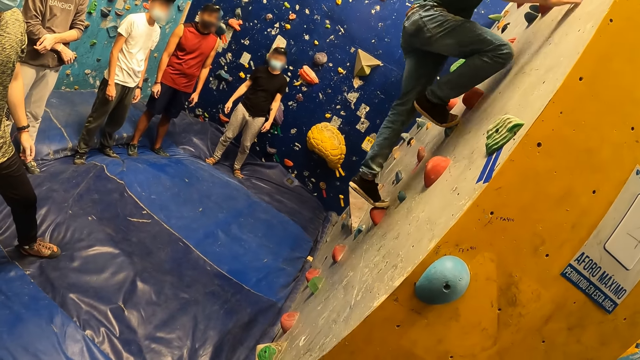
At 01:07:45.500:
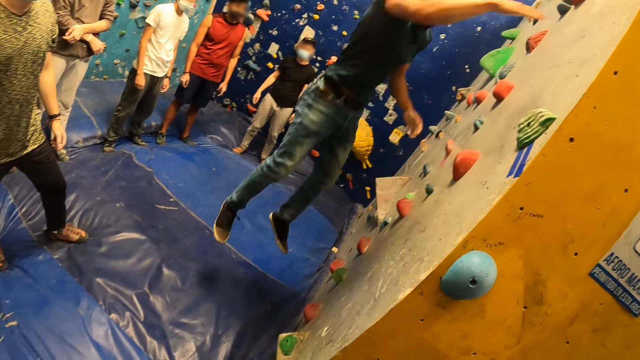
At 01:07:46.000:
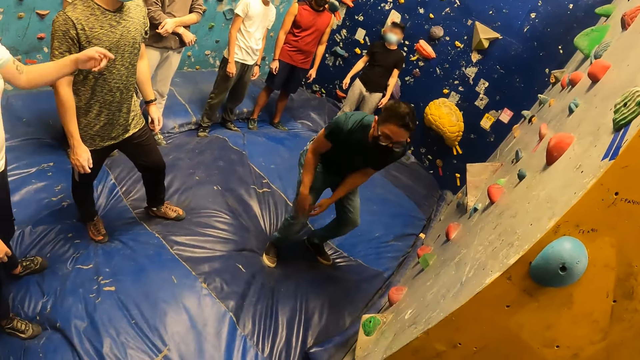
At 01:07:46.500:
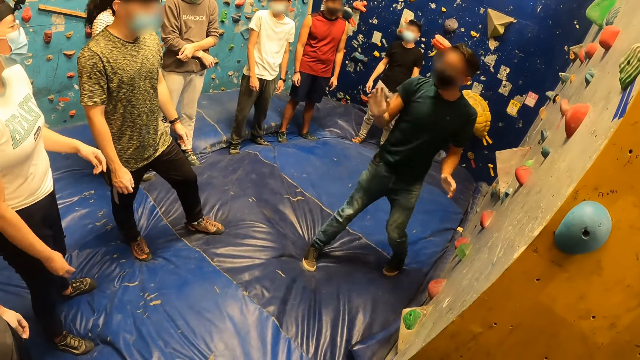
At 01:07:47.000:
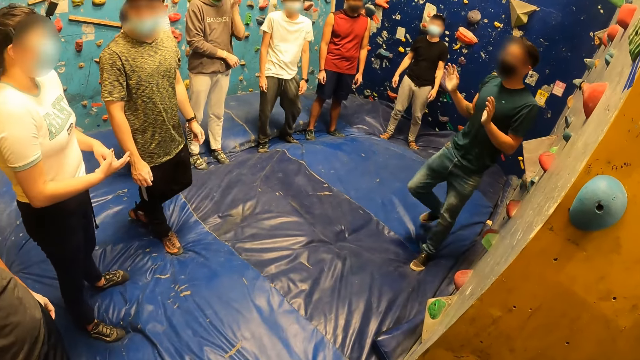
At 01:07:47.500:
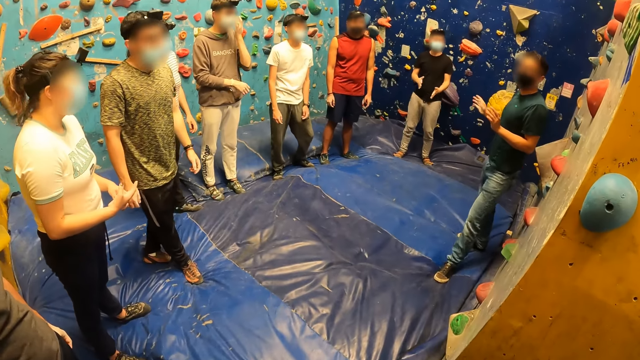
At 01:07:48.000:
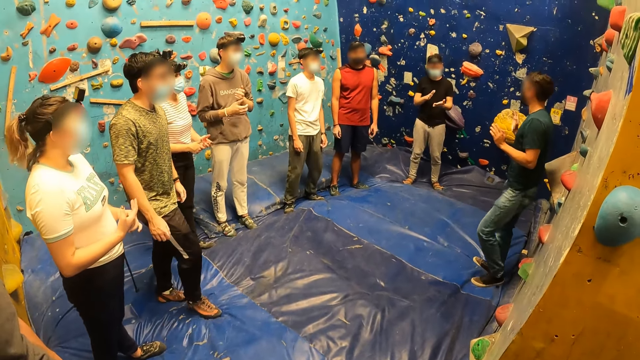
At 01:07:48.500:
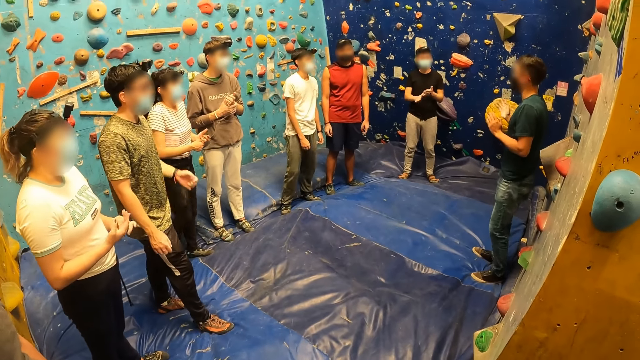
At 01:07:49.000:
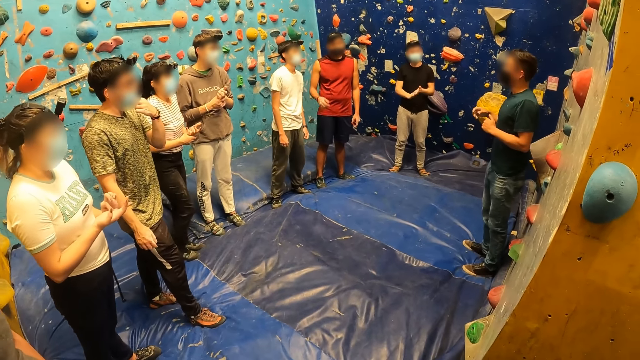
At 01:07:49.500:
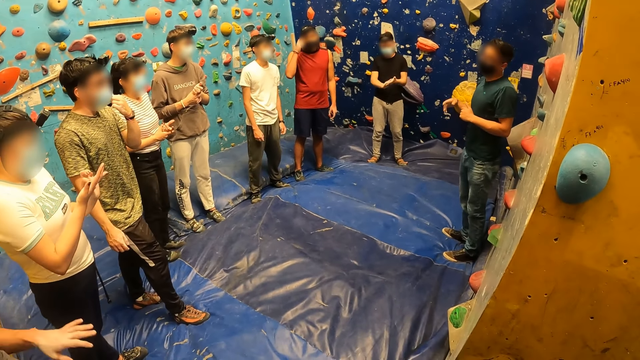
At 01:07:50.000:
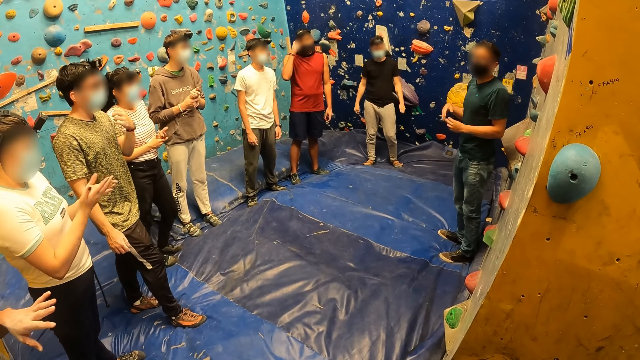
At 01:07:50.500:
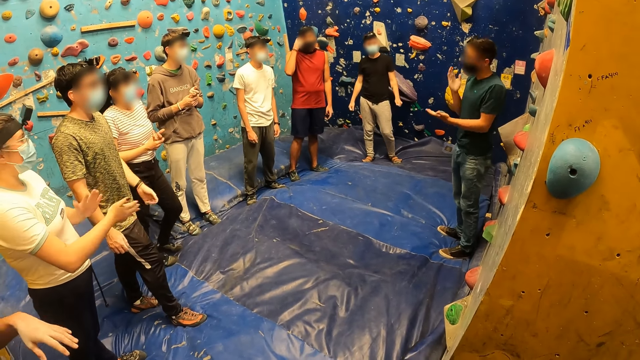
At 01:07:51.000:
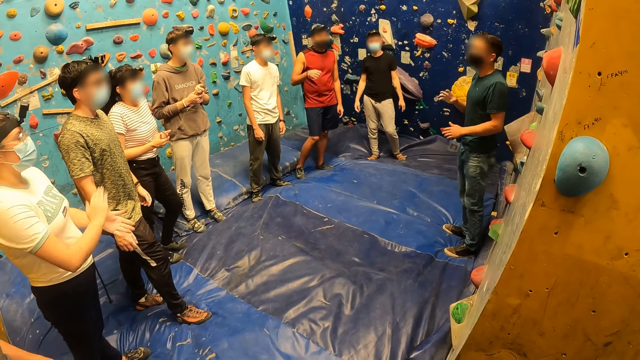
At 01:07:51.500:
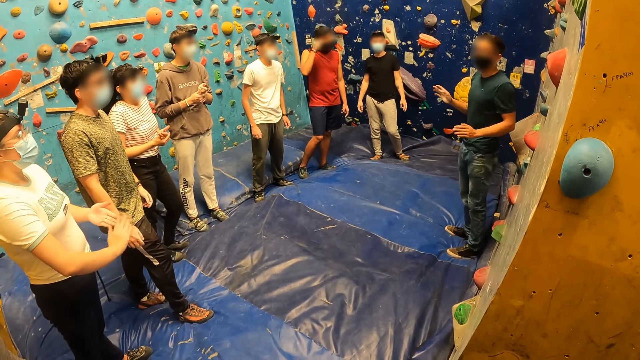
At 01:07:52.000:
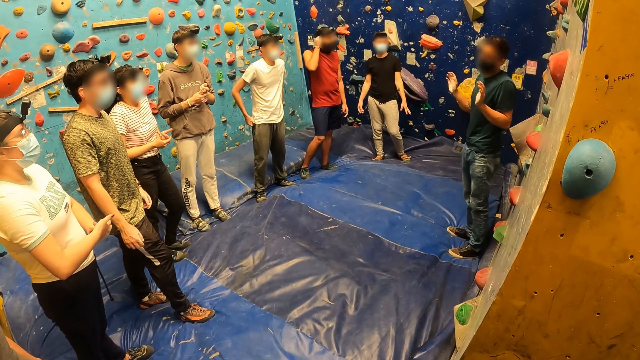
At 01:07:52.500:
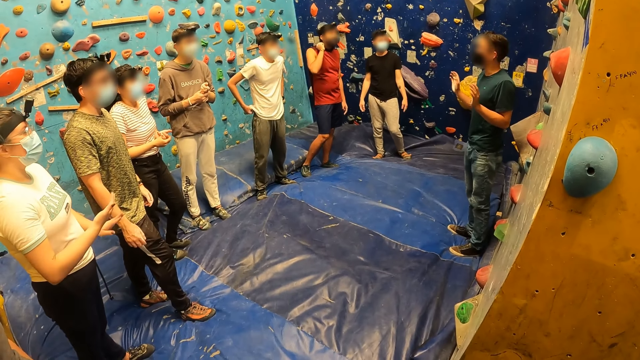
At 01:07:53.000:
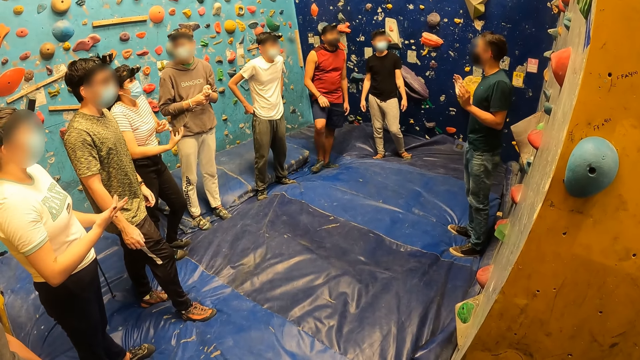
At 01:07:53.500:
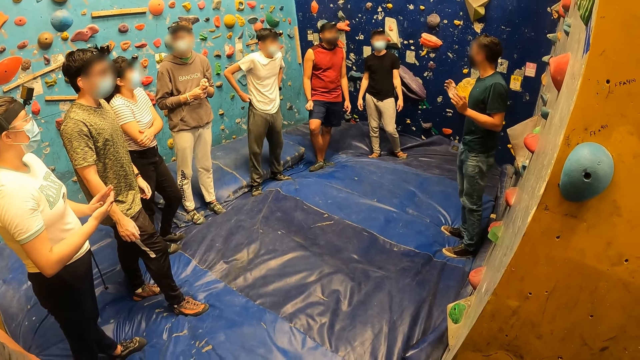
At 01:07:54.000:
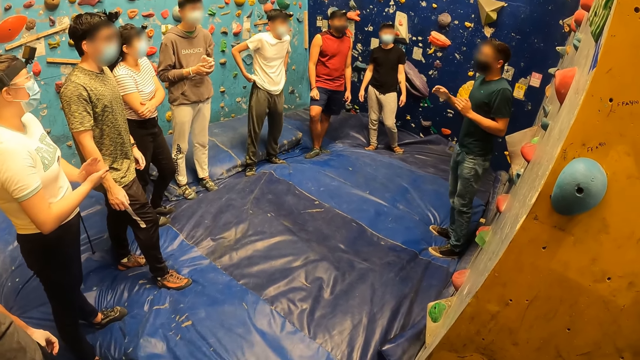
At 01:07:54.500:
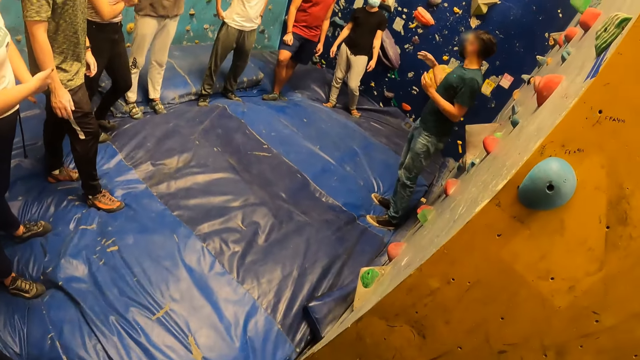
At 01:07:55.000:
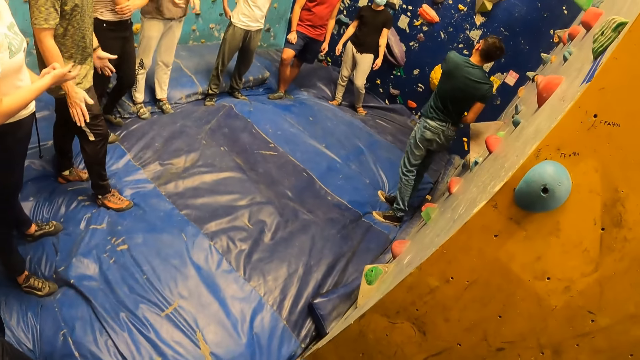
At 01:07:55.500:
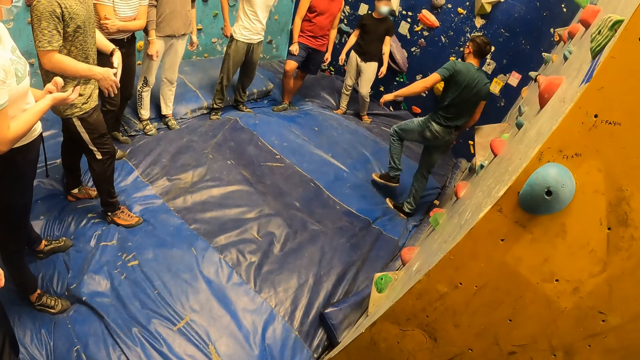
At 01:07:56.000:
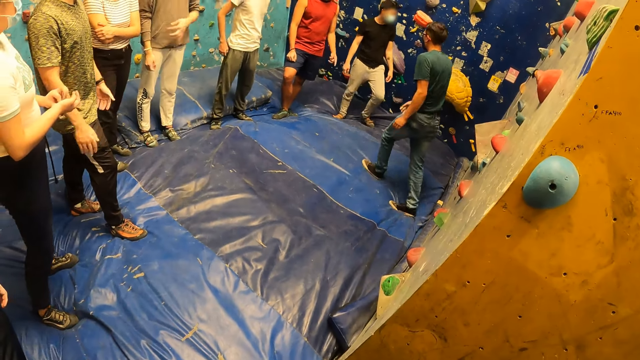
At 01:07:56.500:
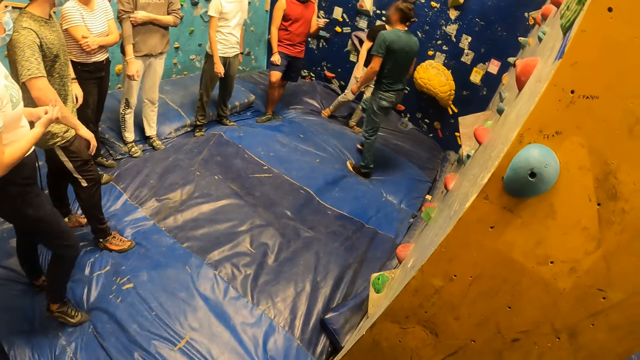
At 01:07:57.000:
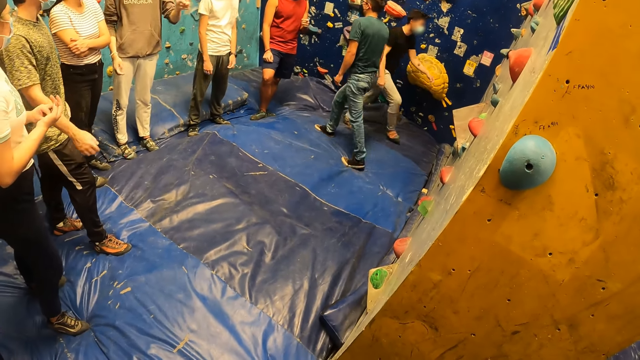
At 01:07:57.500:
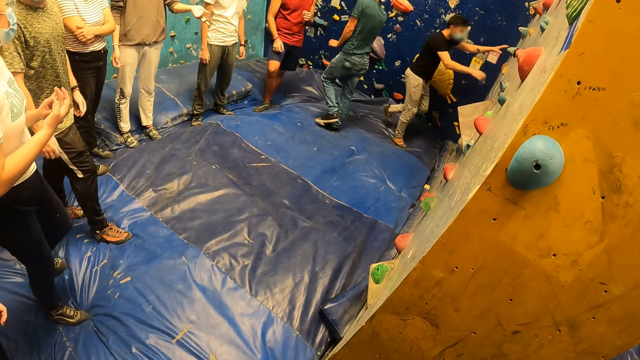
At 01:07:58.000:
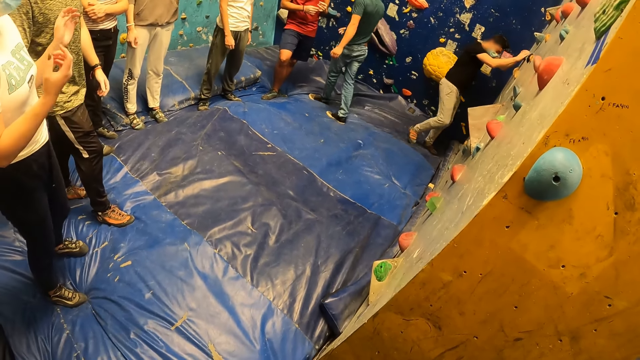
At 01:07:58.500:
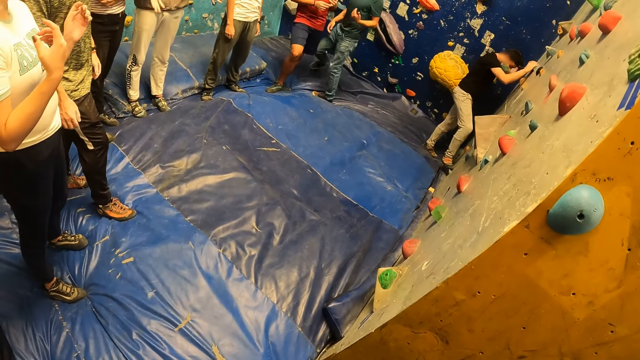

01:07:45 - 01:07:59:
The man instructs the camera wearer and a group of people. The camera wearer looks around.

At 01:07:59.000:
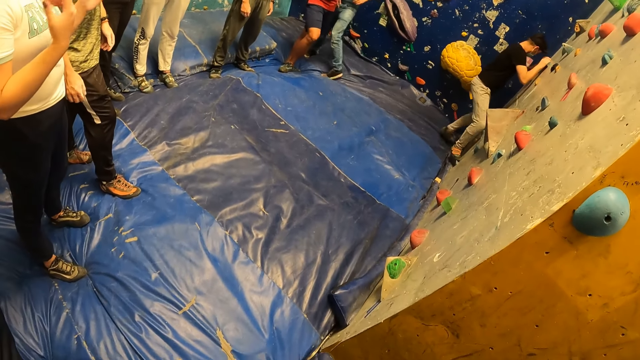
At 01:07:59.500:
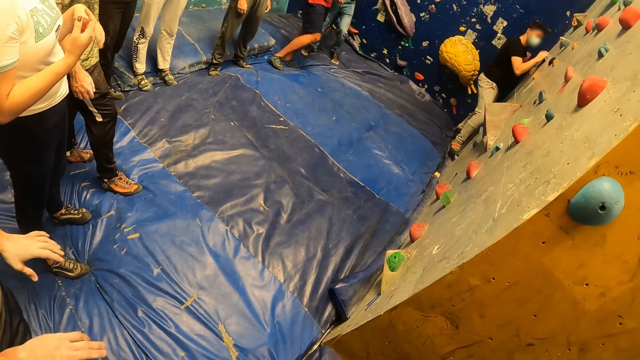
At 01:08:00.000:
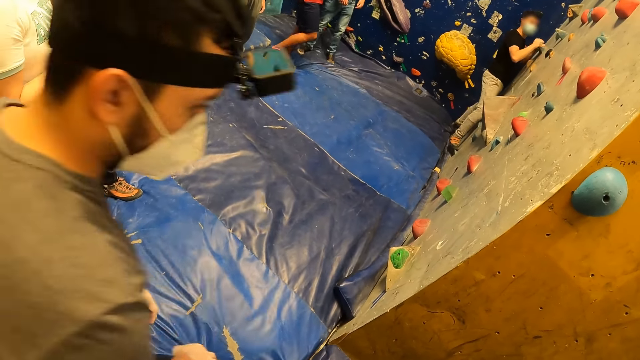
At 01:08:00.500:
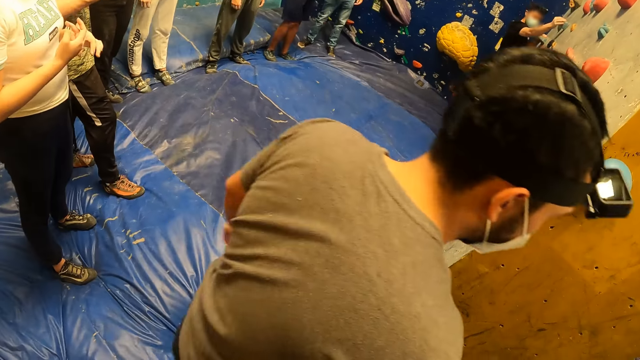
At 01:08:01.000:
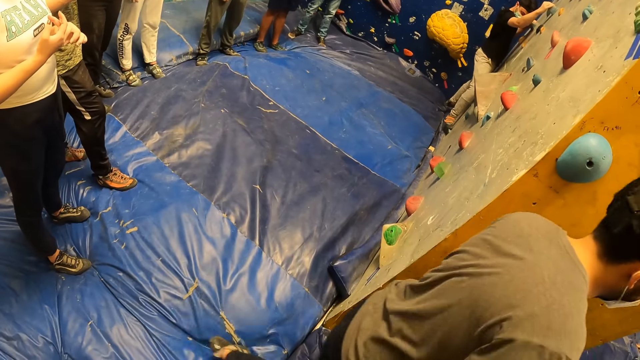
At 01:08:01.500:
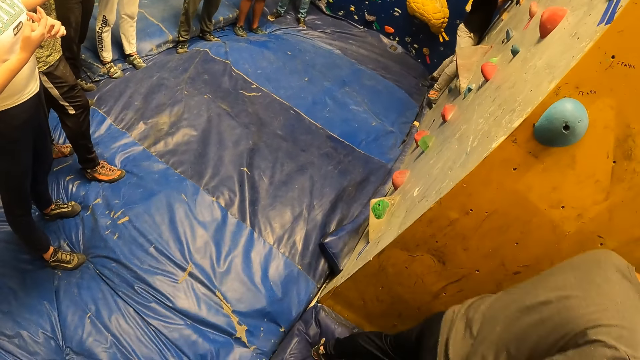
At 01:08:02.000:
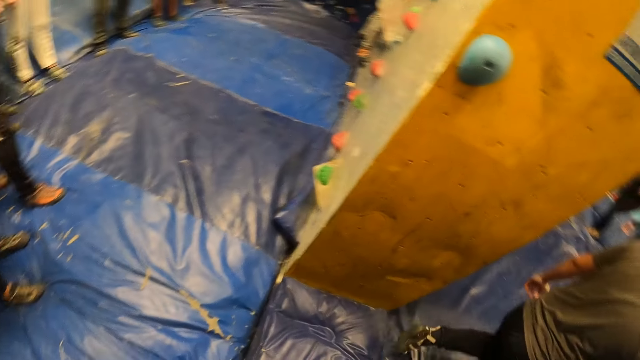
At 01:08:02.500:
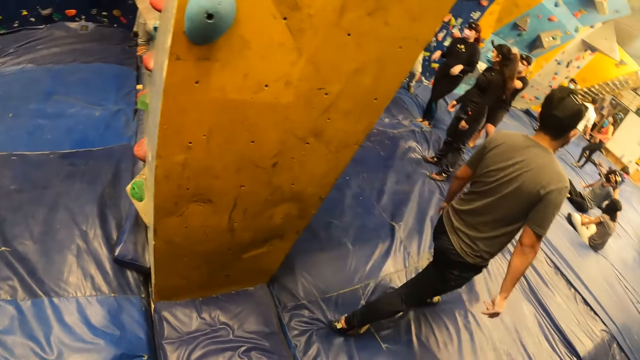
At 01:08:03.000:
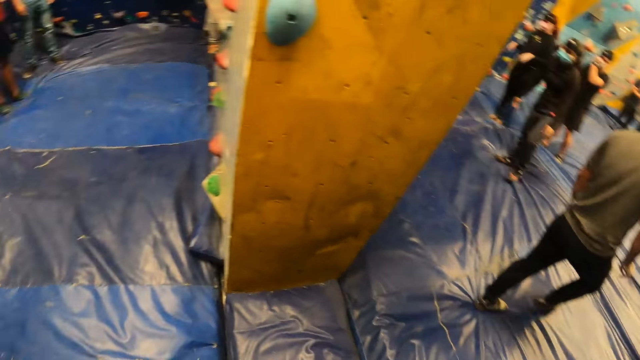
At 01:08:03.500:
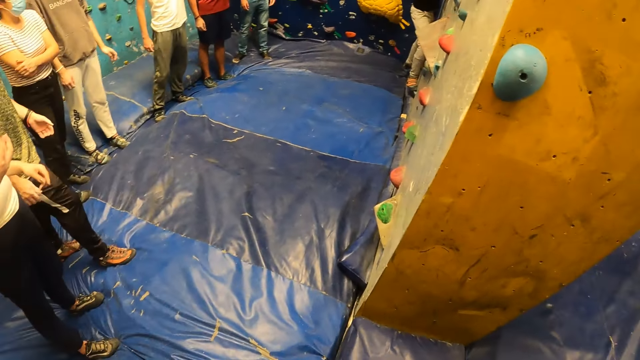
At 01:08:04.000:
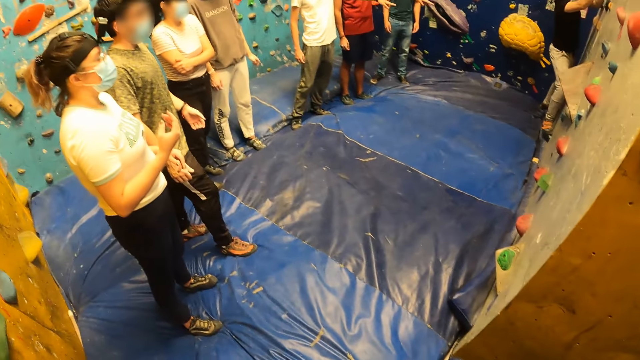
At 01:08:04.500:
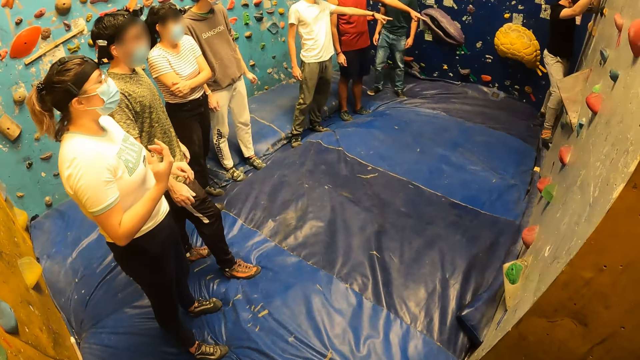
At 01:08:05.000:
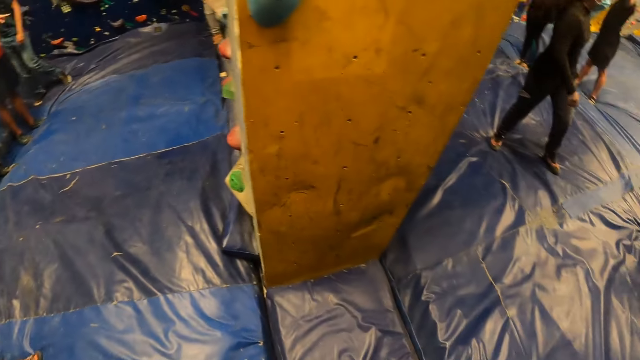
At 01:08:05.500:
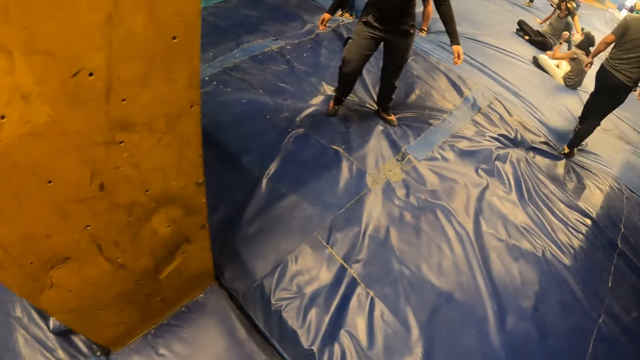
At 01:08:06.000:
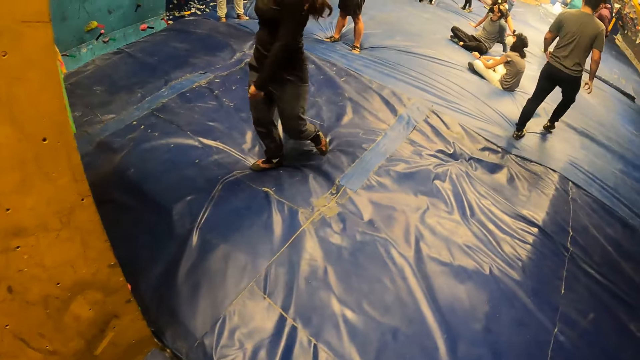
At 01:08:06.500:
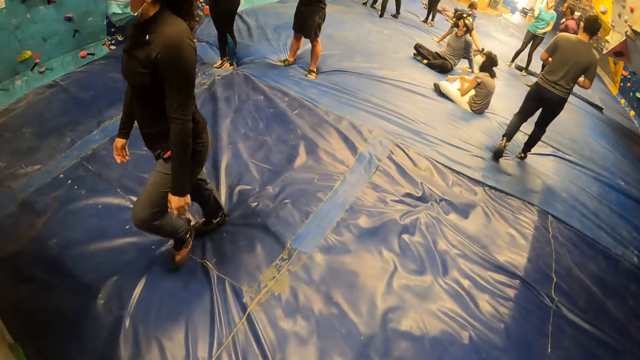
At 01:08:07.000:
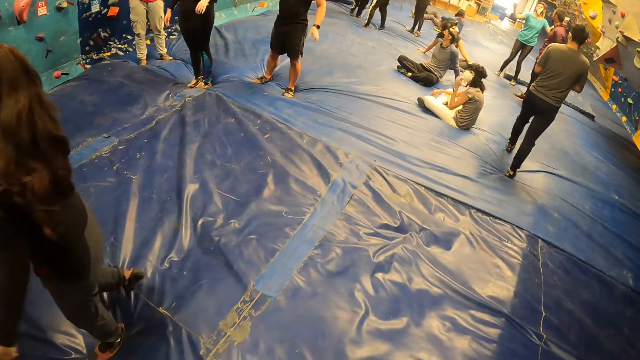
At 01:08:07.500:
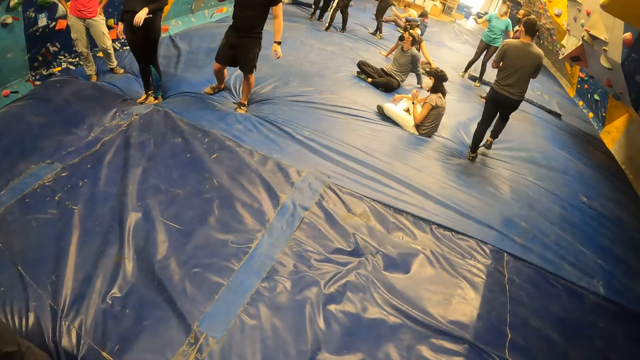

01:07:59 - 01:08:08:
The camera wearer moves from the small room to a big room in the gym. They walk around.
